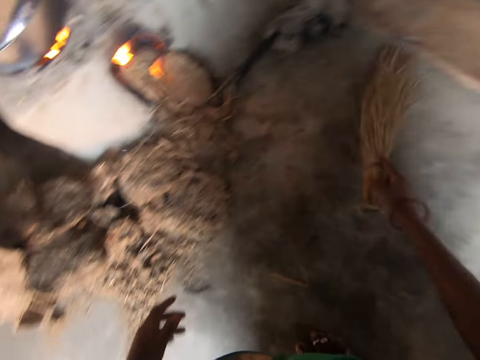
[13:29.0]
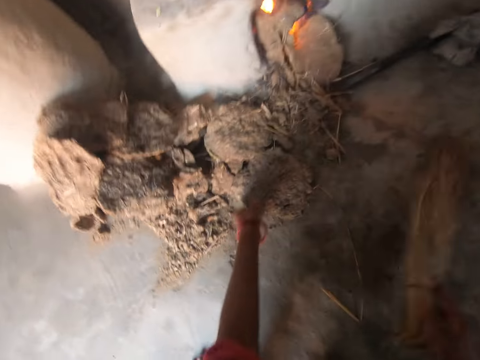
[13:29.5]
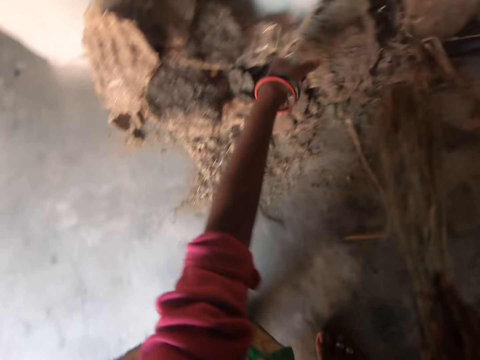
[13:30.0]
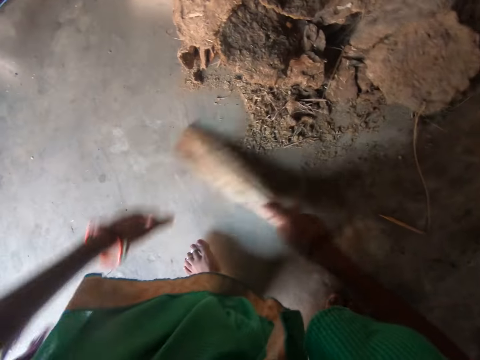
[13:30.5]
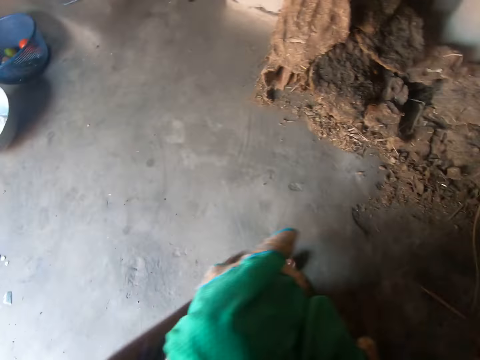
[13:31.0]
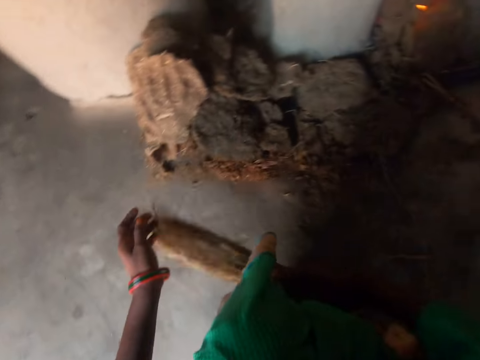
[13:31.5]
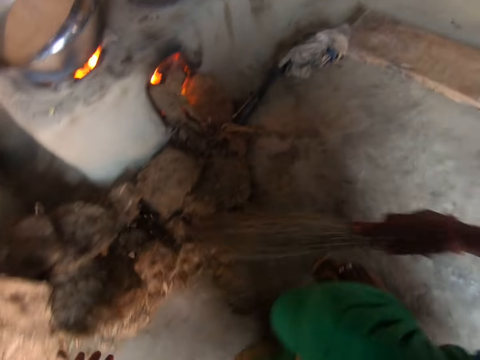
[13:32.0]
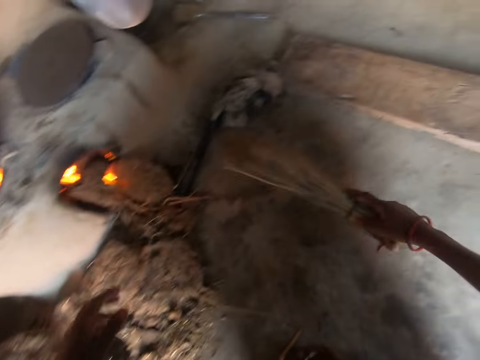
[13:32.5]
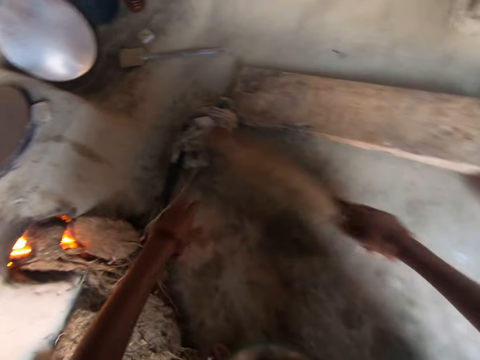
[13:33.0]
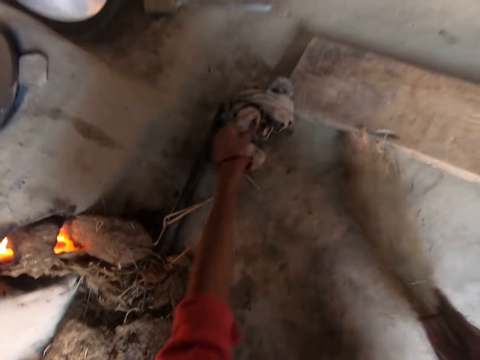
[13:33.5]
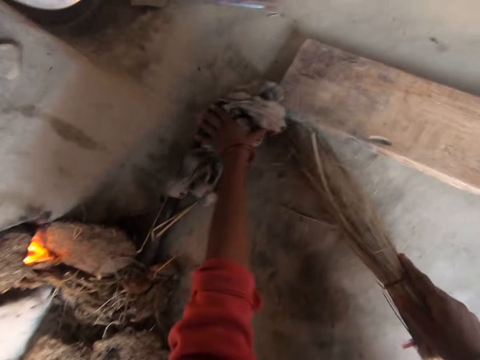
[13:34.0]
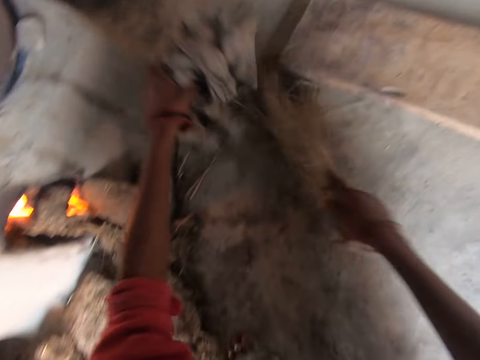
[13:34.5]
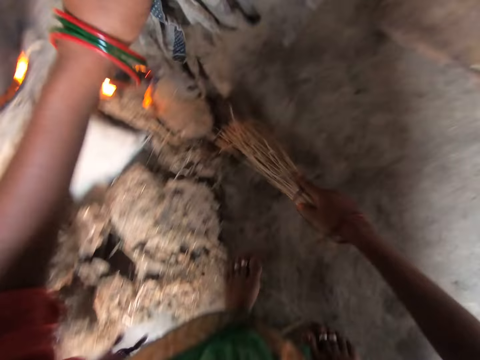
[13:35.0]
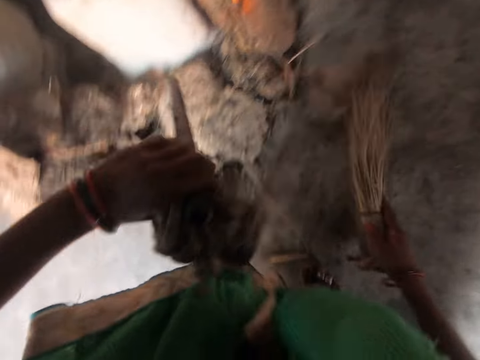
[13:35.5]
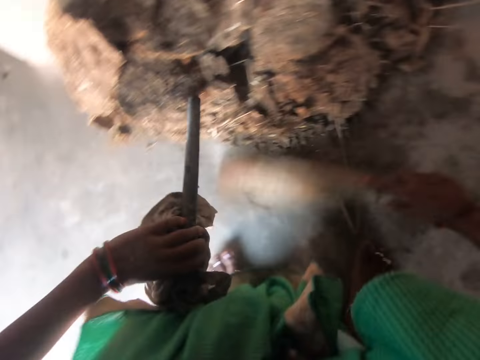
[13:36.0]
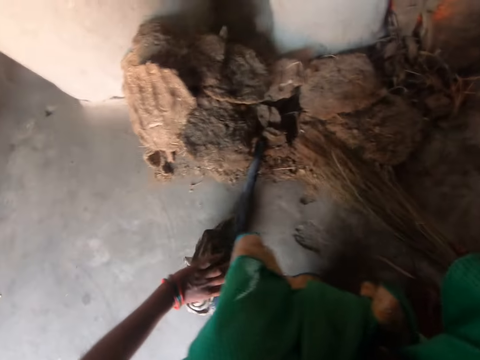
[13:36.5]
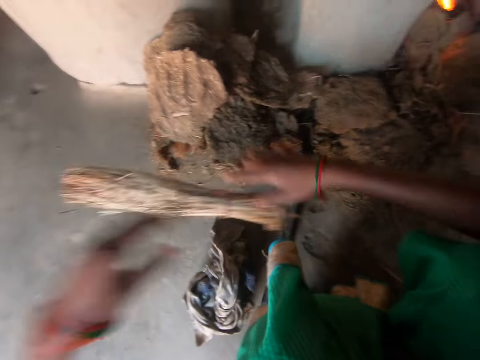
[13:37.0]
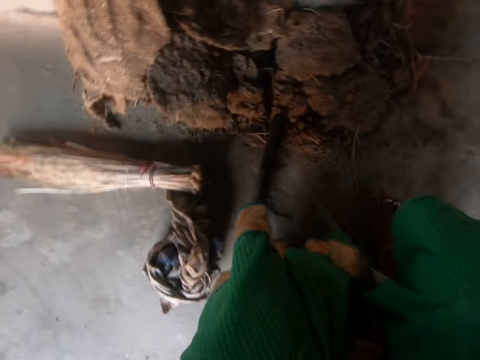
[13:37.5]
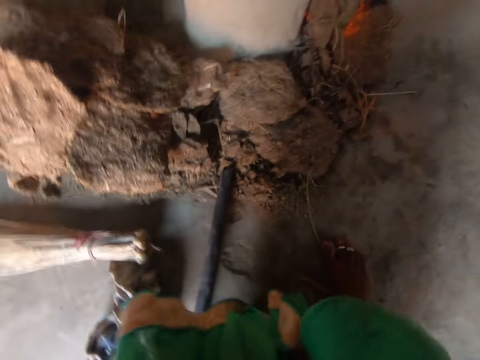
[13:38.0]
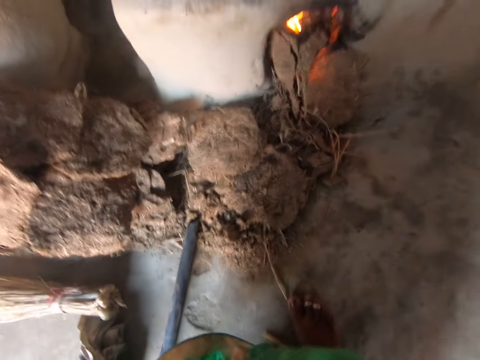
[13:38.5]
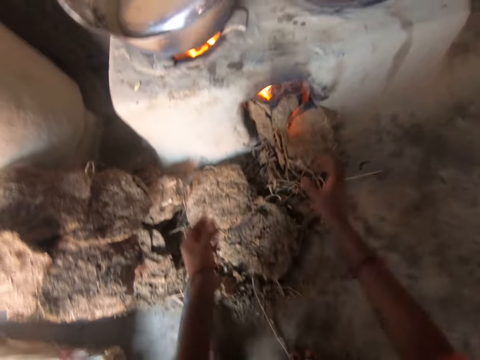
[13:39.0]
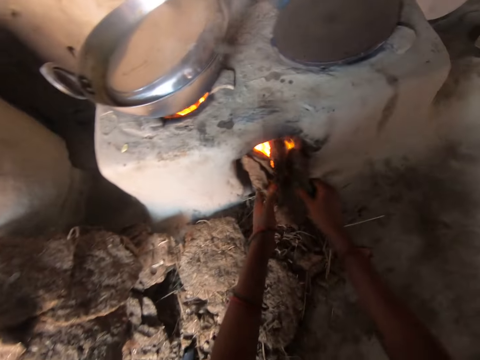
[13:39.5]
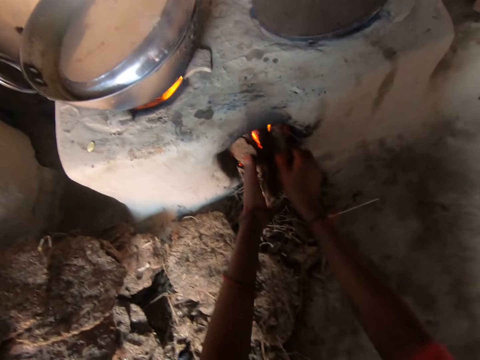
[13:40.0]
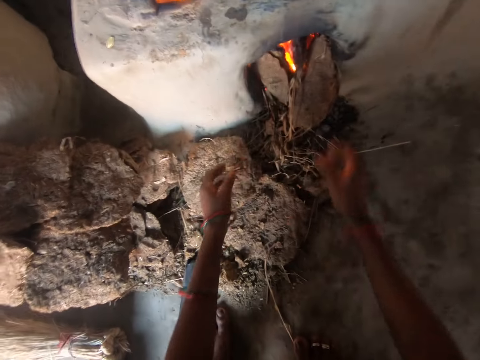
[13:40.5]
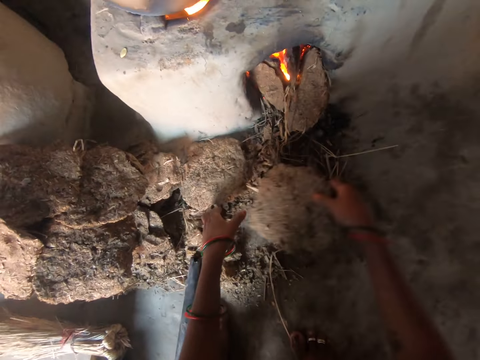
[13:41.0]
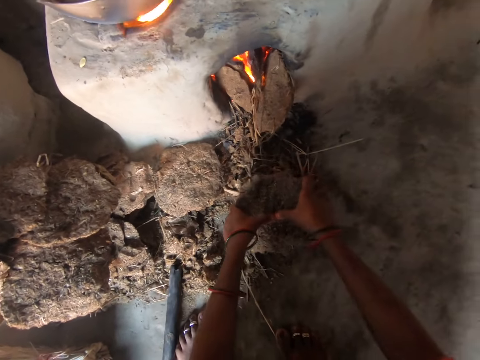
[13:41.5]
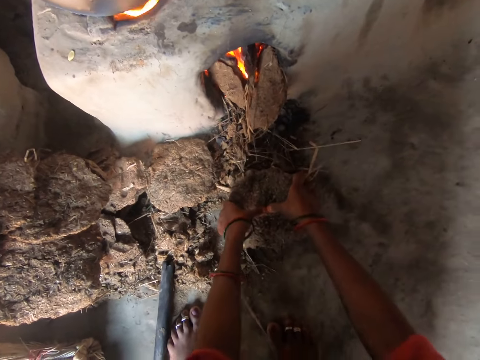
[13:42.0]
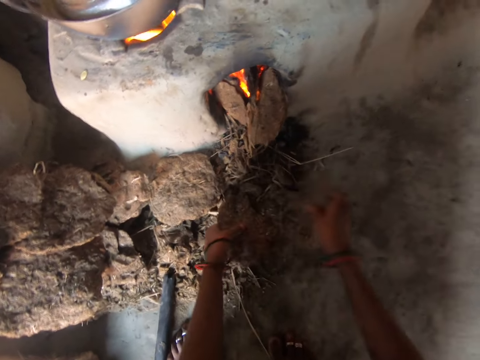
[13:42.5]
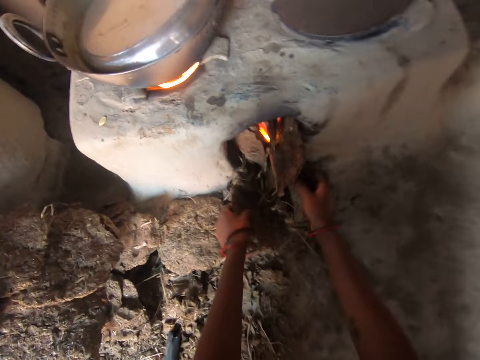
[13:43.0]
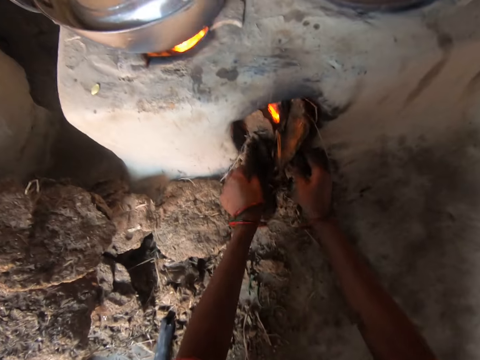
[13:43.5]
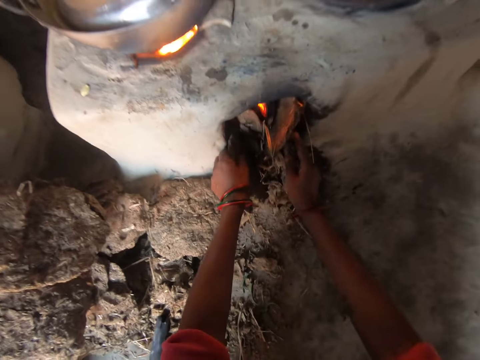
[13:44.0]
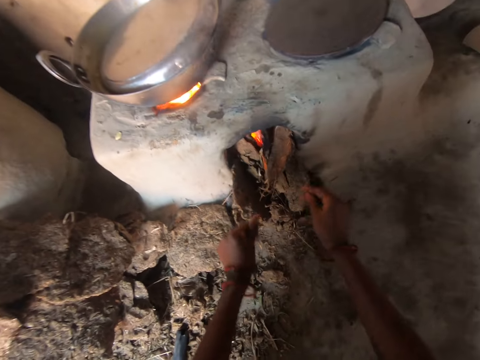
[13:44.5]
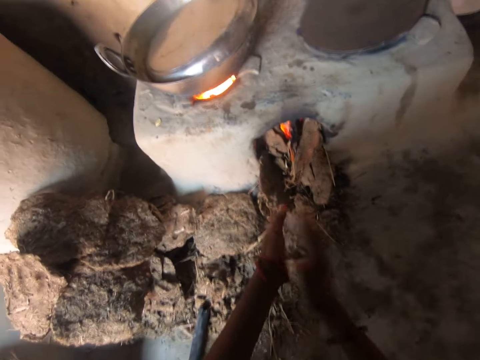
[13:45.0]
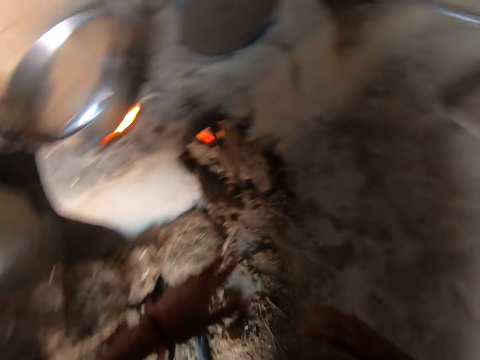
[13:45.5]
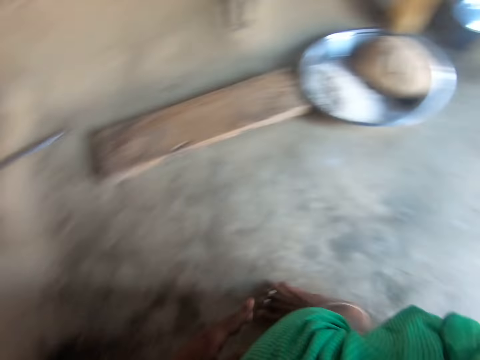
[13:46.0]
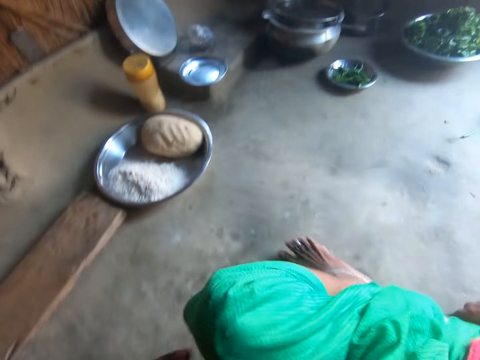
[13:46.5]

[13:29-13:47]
The camera wearer sweeps the floor with a broom. She sweeps it again. She moves a firewood with her left hand. She pushes mud in a stove. She sweeps the floor with the broom. She sweeps it repeatedly. She takes a rag with her left hand. She sweeps the floor with the broom in her right hand. She drops the rag in her left hand on the floor. She sweeps the floor with the broom. She drops the broom on the floor. She places the firewood in the stove. She pushes the mud in the stove. She picks up the mud, breaks the mud and pushes the mud in the stove. She rubs her hands against each other.

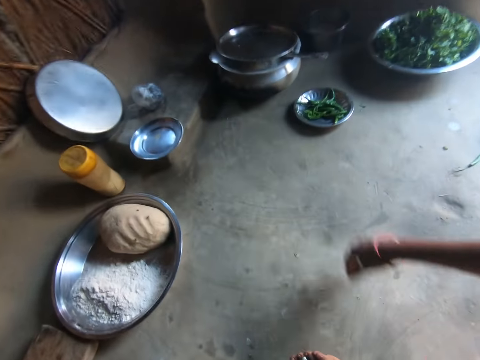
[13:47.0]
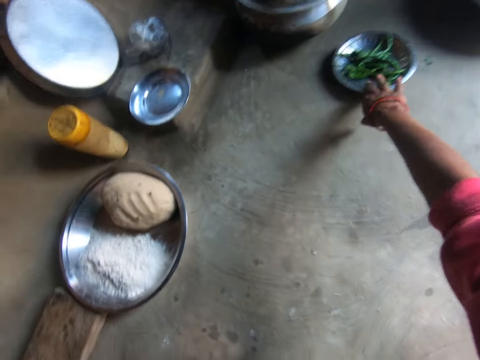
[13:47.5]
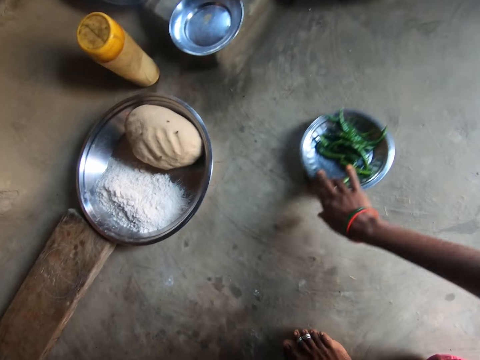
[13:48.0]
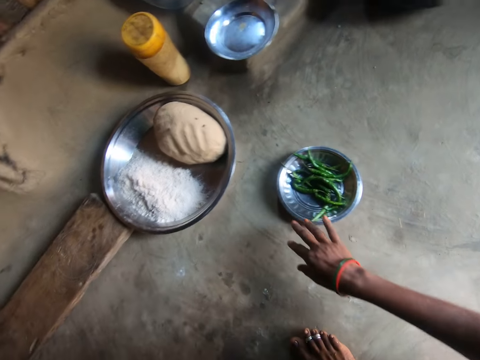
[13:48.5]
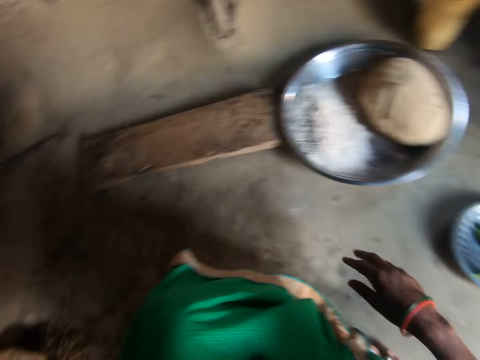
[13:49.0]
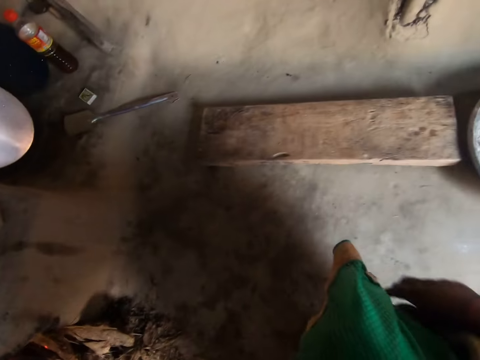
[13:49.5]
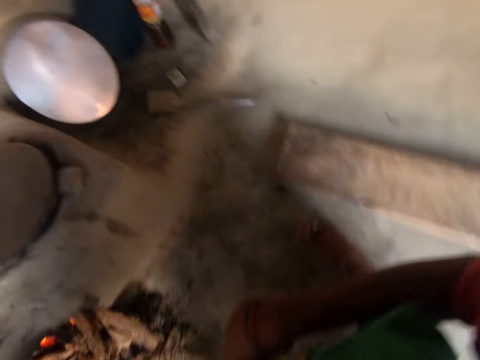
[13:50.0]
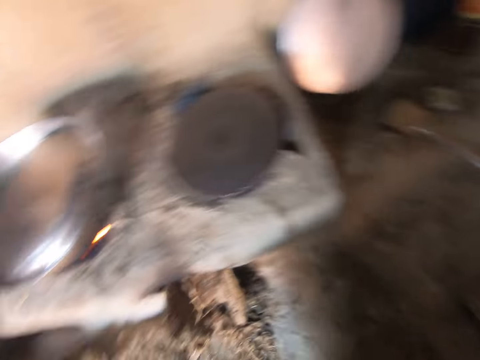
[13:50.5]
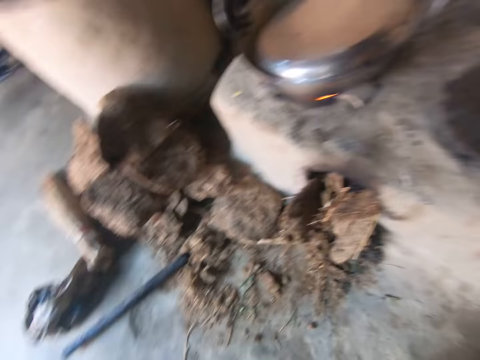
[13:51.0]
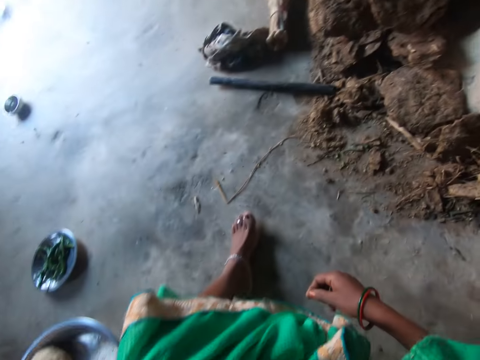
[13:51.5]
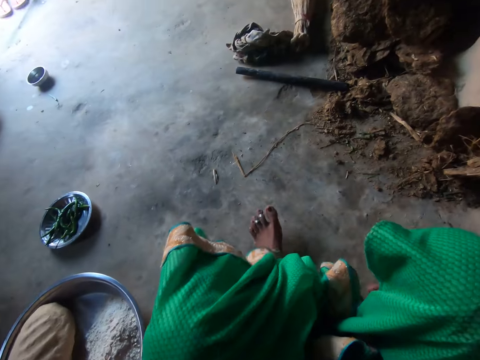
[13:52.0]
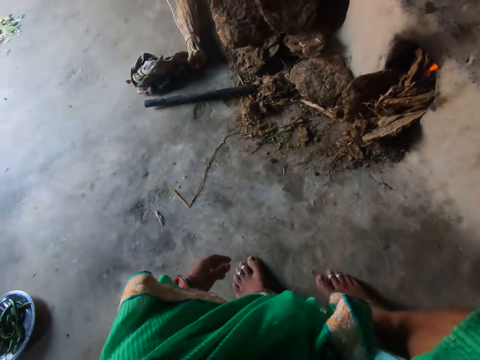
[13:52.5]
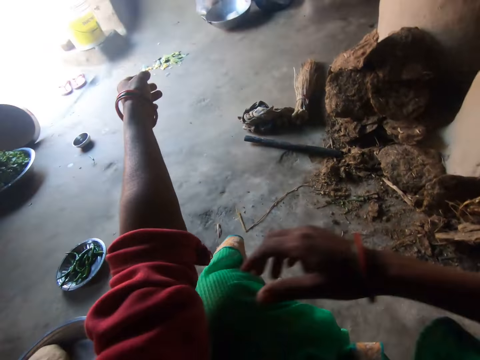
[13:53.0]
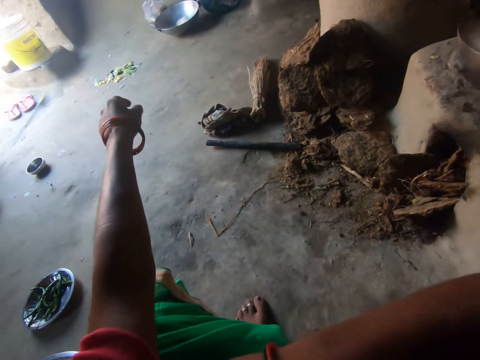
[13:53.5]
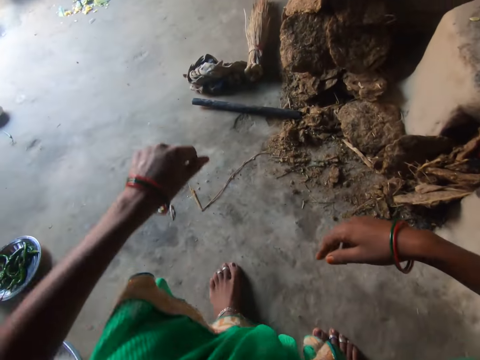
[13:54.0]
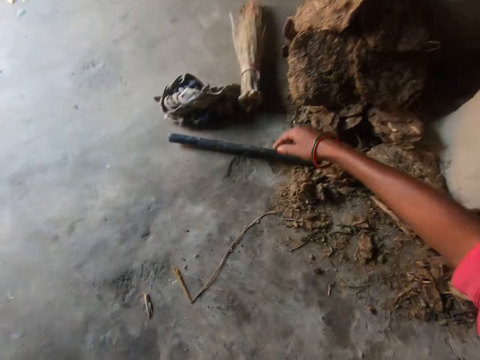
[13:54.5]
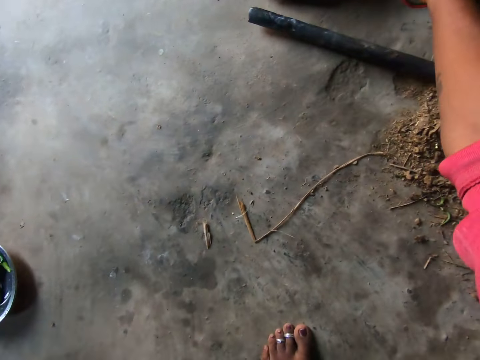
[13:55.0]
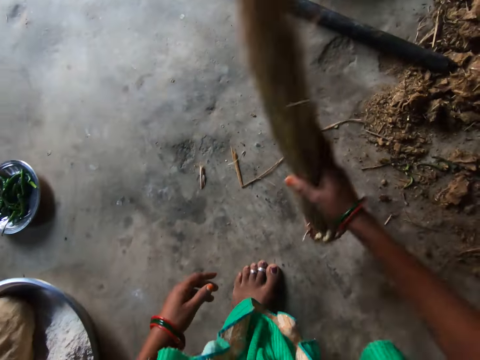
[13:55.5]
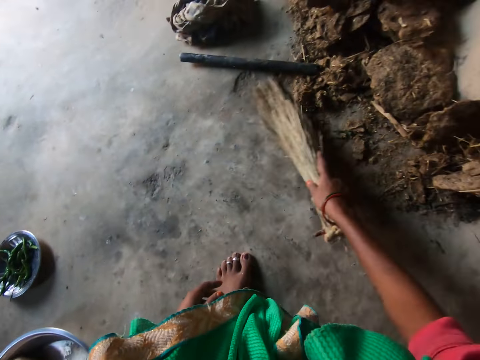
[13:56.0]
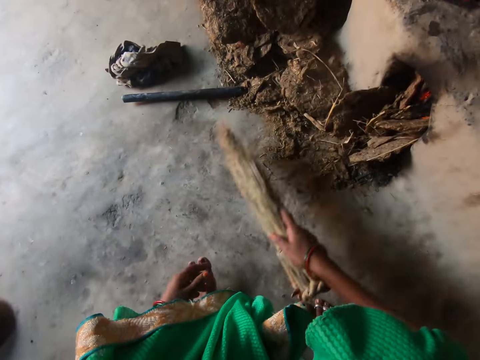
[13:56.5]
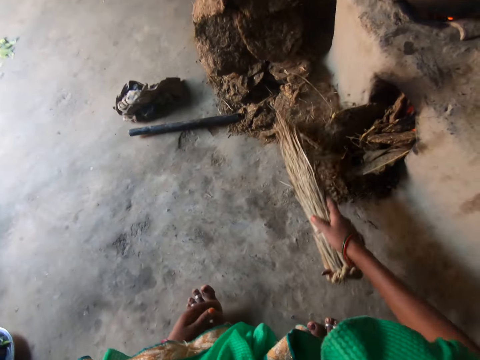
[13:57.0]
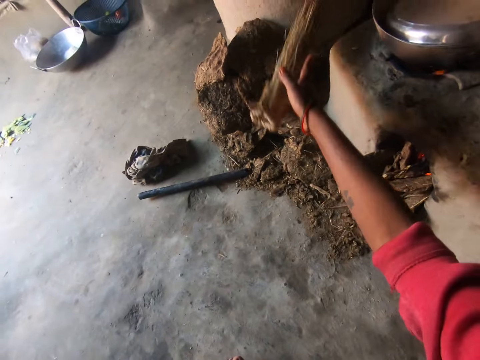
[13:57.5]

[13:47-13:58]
The camera wearer moves to the side. She drags a side plate on the floor with her right hand. She looks around. She adjusts her clothes' left hand sleeve with her right hand. She grabs the broom with her right hand. She sweeps the floor with the broom with her right hand. She tosses the broom aside.
